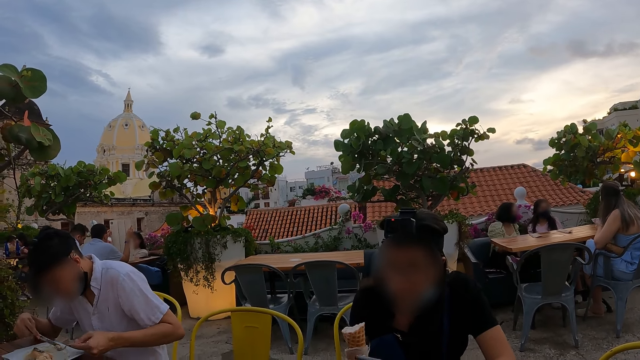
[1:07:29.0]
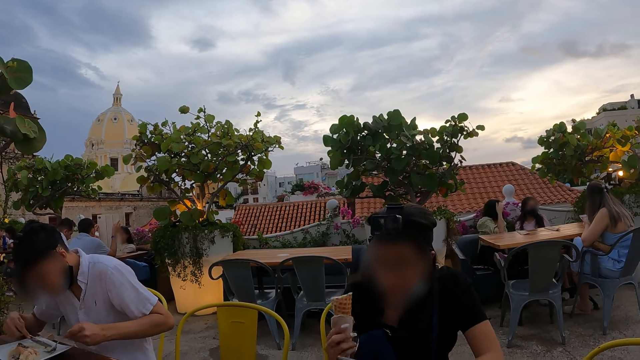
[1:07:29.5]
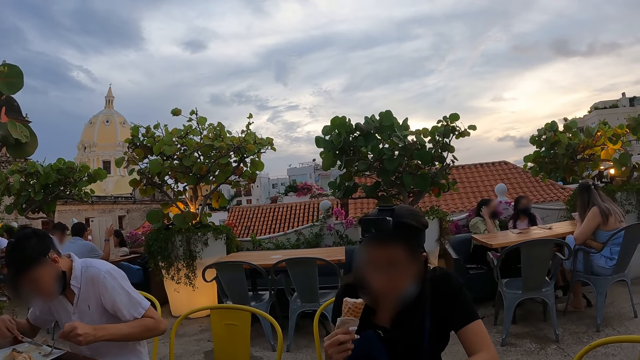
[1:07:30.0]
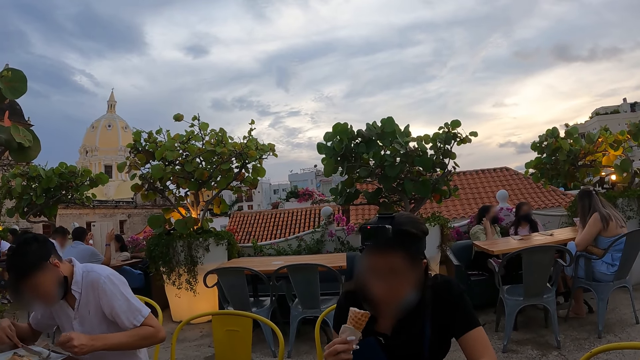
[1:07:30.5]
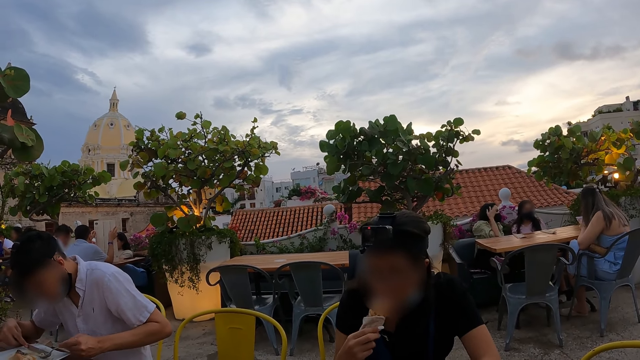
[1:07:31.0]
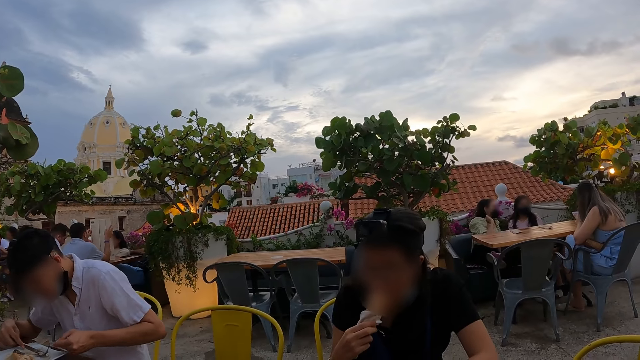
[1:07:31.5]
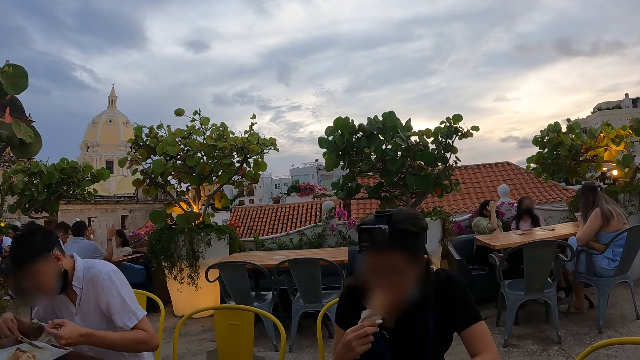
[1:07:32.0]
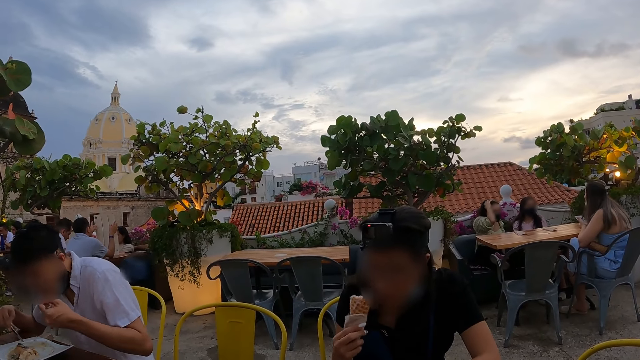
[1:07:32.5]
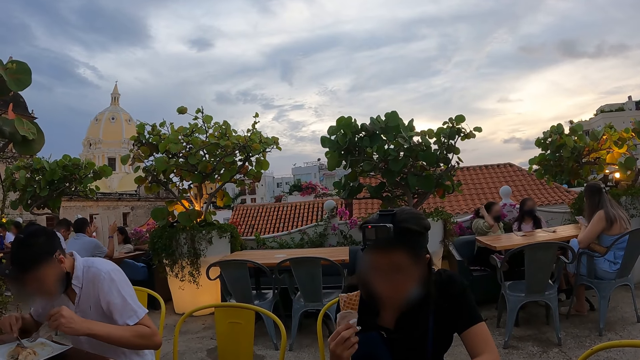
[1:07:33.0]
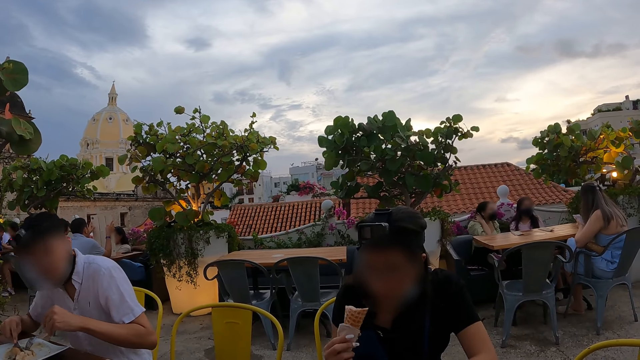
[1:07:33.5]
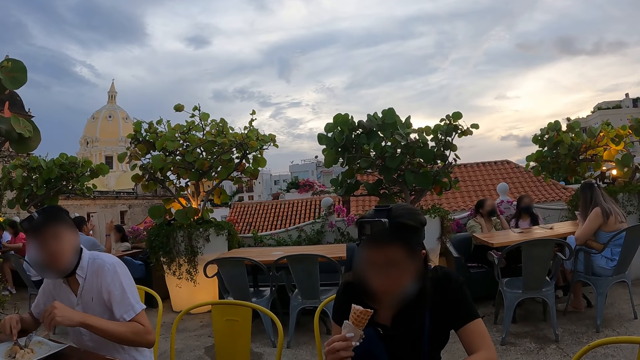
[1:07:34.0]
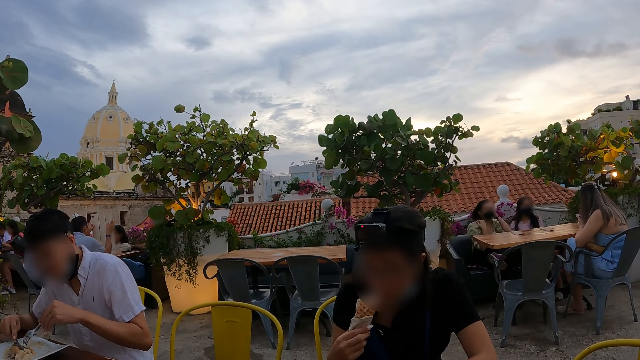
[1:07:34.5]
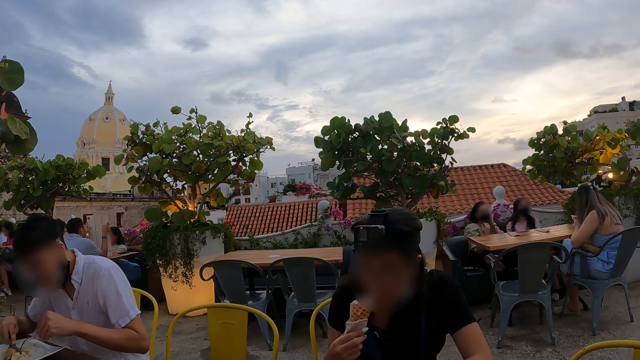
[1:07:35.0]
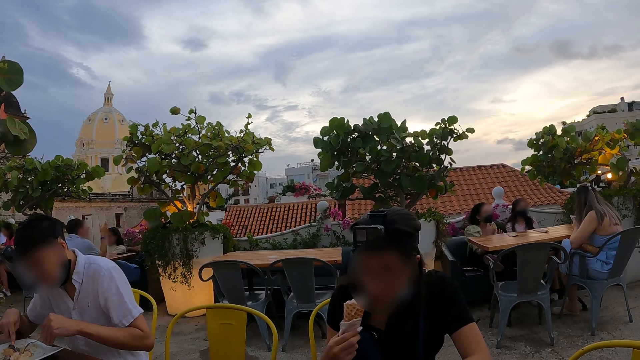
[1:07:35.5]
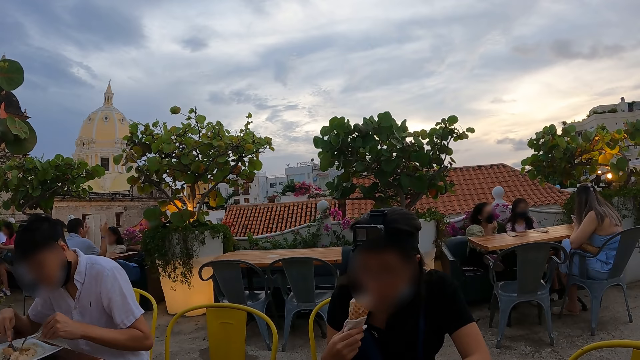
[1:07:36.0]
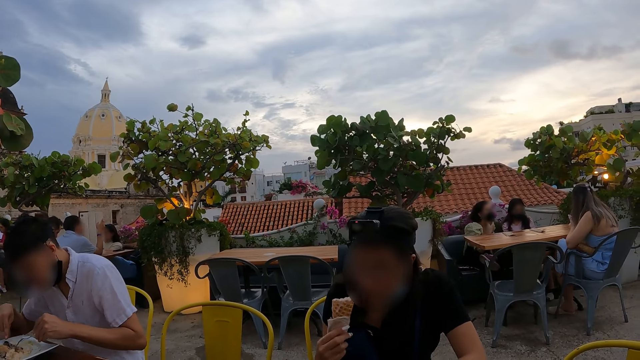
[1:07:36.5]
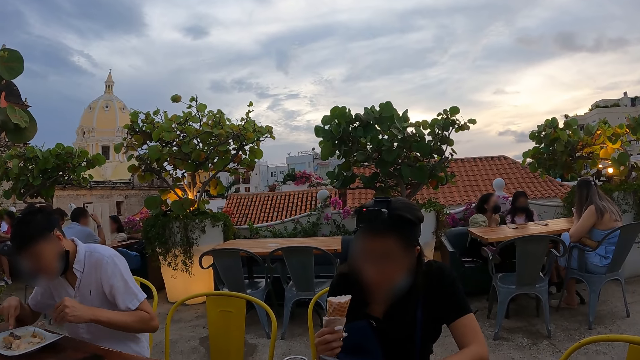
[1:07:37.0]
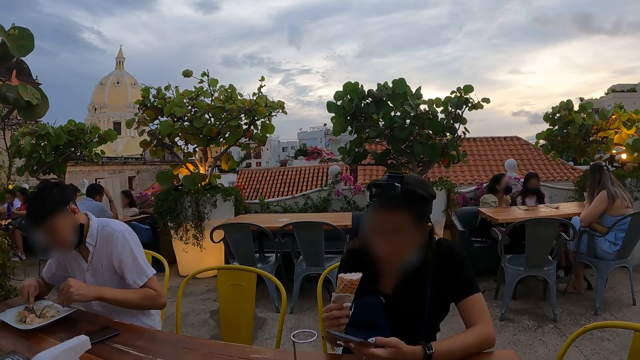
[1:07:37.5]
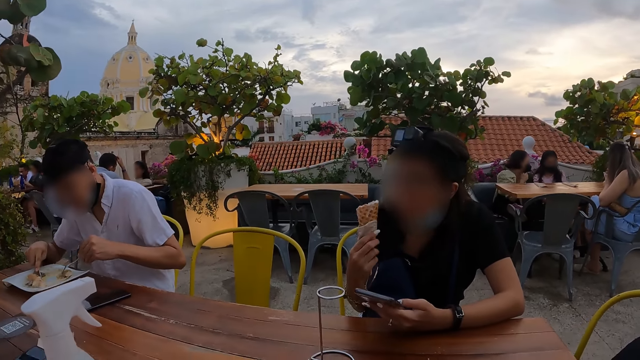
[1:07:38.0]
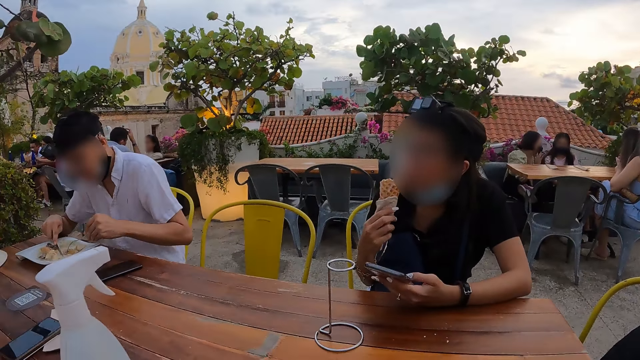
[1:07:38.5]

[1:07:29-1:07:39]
A man scoops food from the plate. The woman licks ice-cream from the cup in her right hand. The man eats spaghetti from the fork in his left hand. He cuts spaghetti on the plate with the fork in his left hand and cuts spaghetti on the plate with the knife in his right hand. He scoops food from the plate.

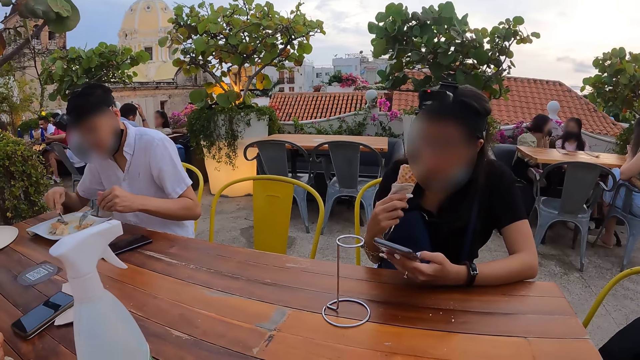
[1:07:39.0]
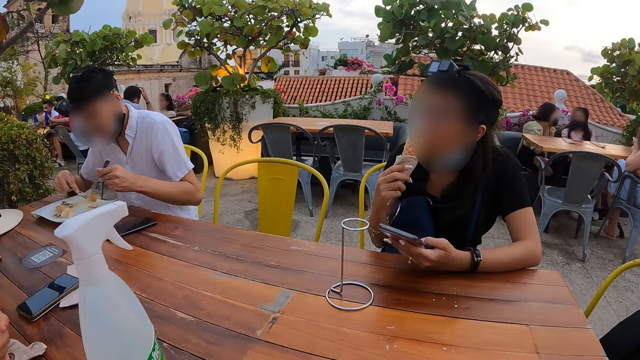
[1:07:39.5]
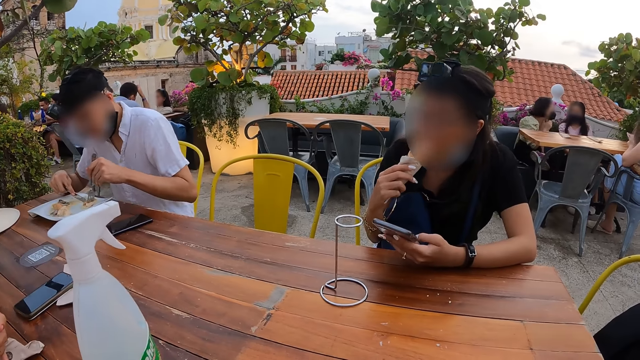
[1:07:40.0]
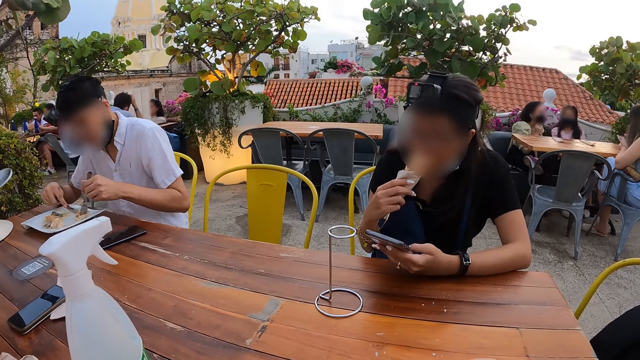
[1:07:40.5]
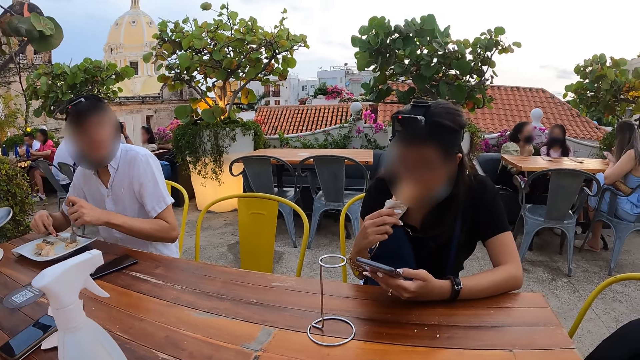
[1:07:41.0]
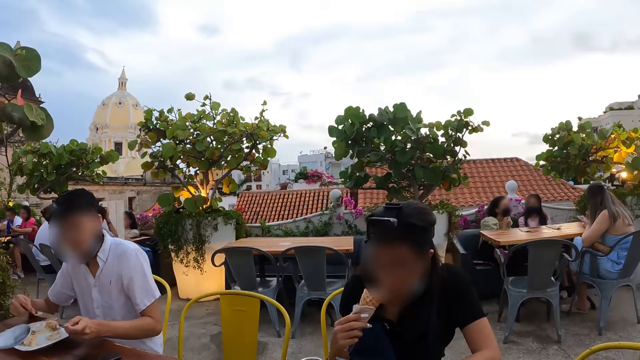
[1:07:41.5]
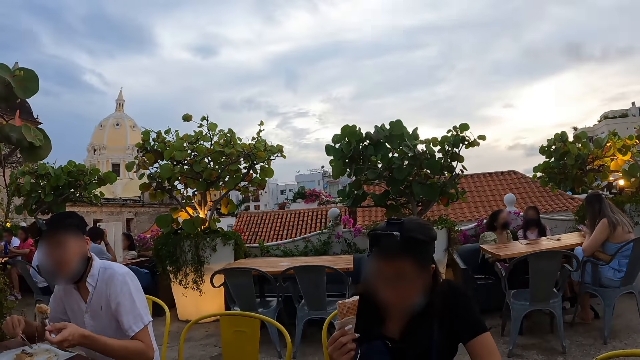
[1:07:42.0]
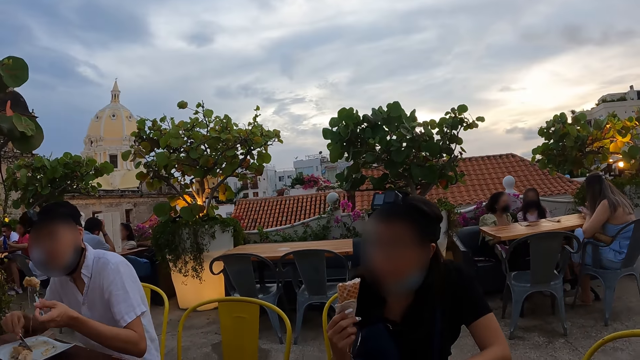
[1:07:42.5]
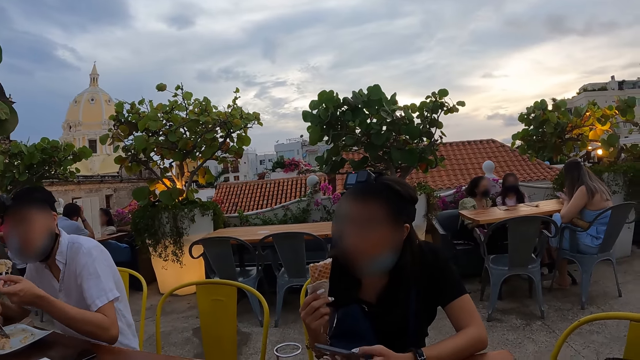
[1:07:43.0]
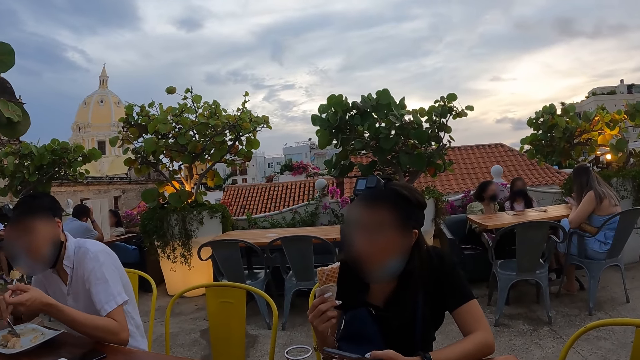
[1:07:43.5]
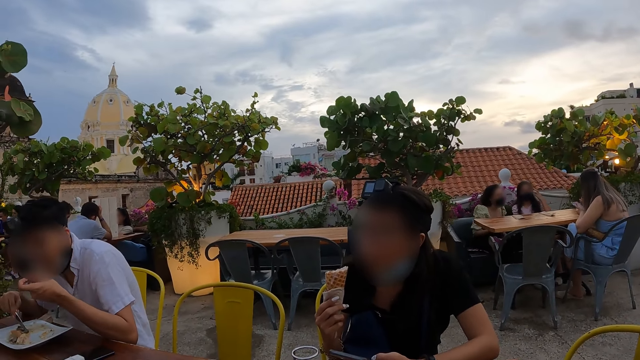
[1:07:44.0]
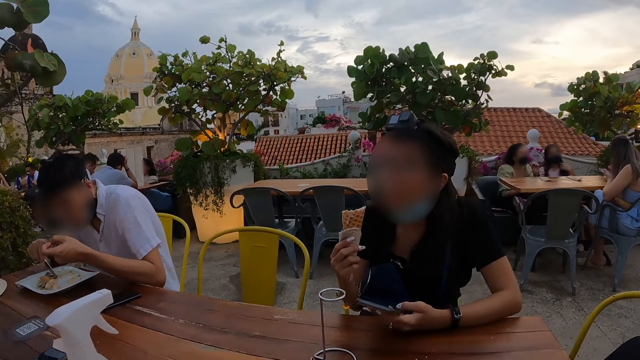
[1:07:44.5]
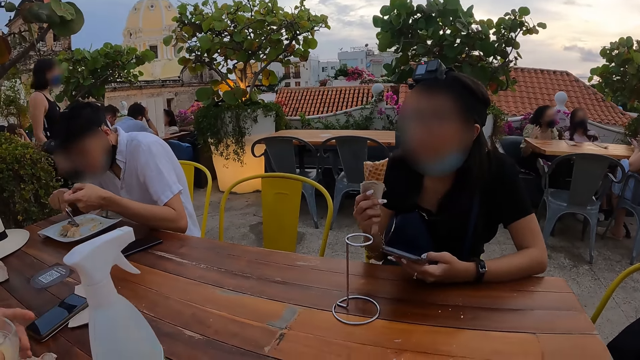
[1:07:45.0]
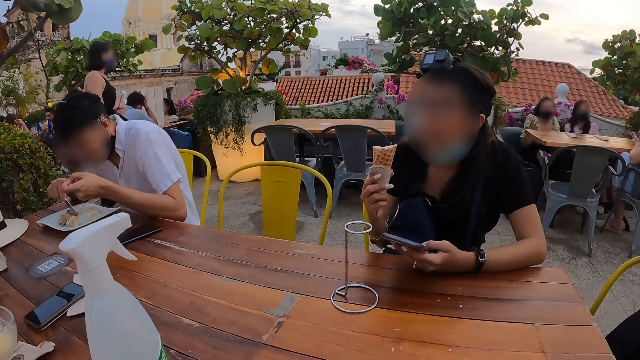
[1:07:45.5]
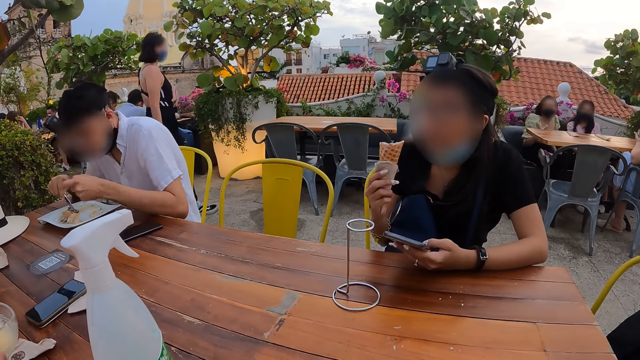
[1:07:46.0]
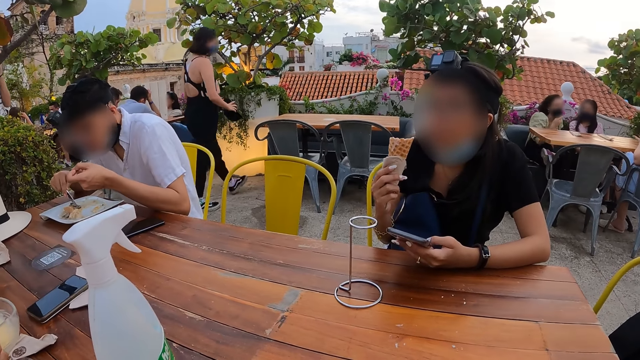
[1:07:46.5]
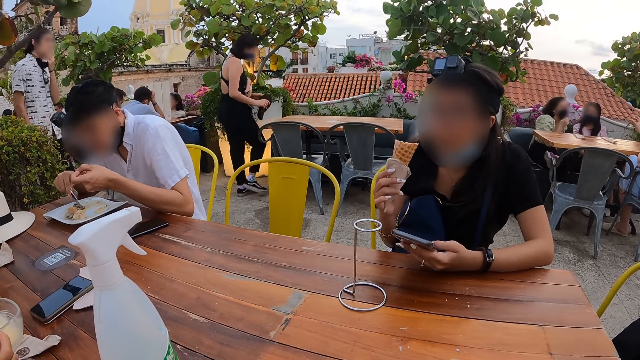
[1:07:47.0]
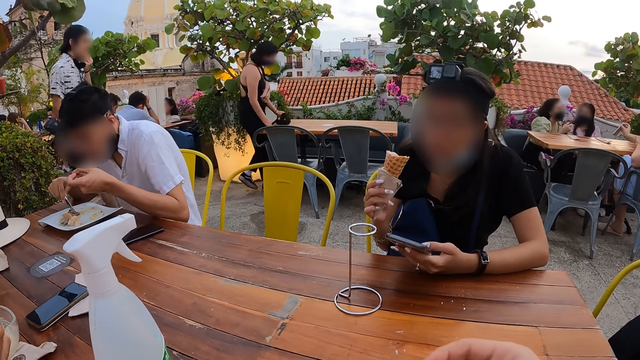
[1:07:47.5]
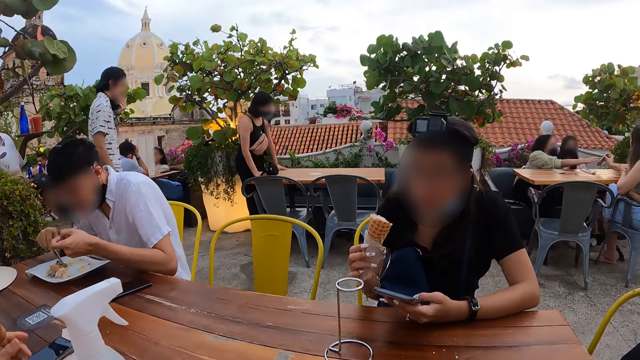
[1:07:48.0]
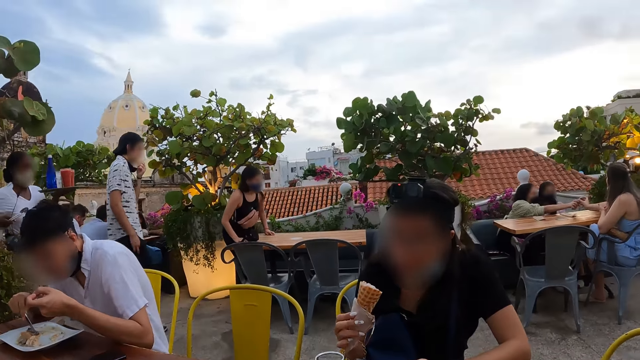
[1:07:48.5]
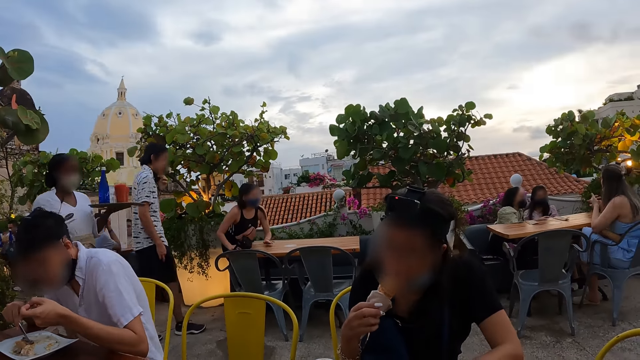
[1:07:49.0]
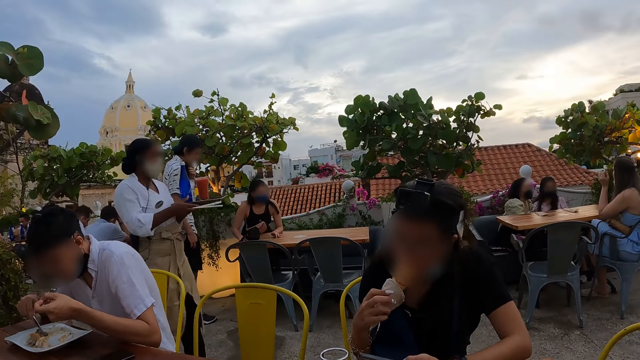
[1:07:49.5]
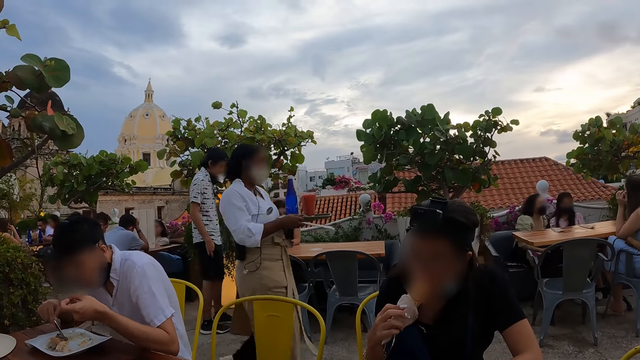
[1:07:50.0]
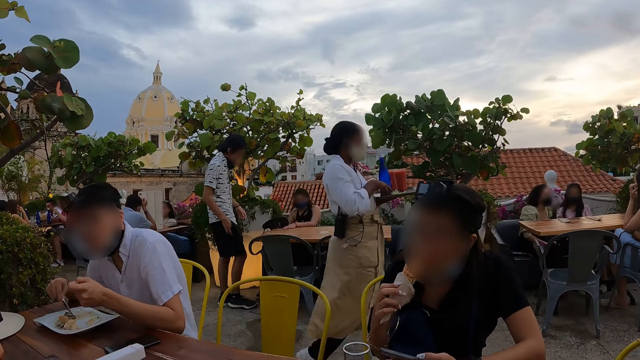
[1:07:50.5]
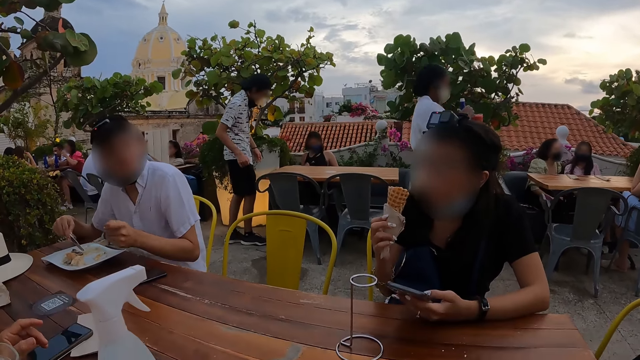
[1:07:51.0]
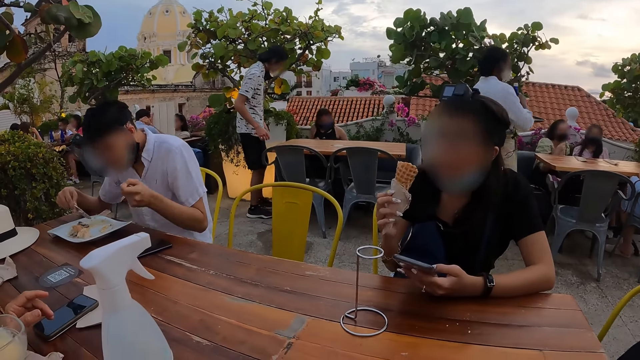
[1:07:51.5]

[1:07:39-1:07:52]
The man scoops spaghetti from the plate on the table with the fork in his left hand. The man eats the spaghetti from the fork in his left hand.
